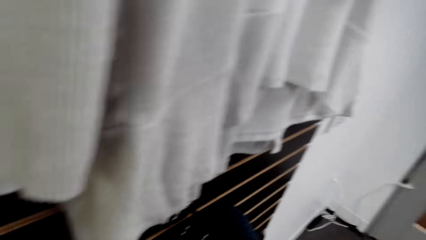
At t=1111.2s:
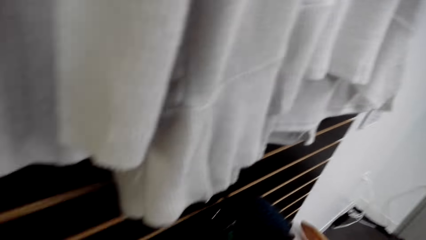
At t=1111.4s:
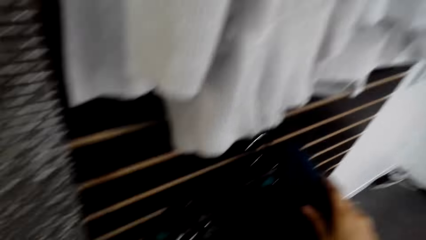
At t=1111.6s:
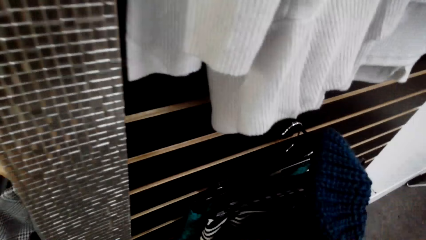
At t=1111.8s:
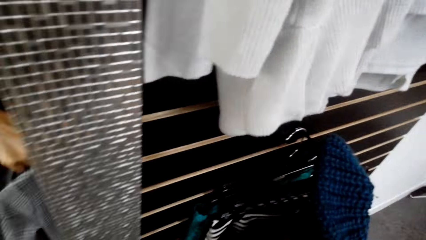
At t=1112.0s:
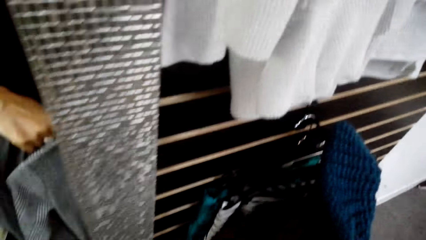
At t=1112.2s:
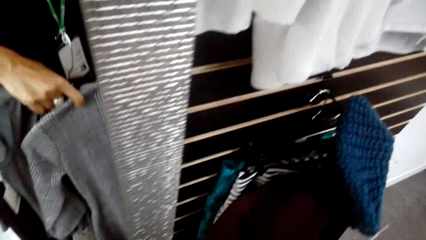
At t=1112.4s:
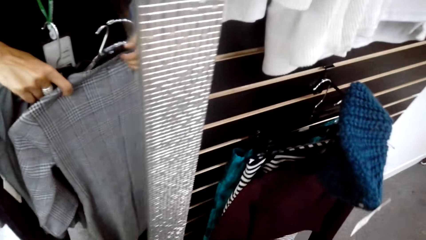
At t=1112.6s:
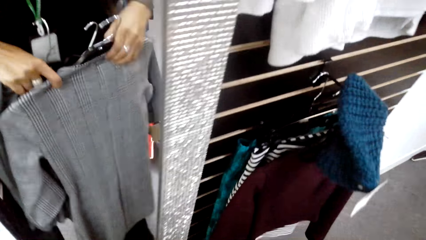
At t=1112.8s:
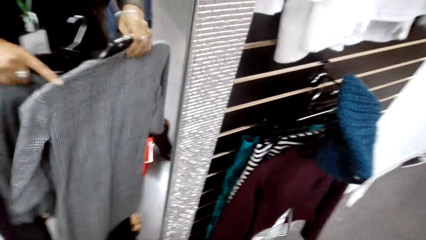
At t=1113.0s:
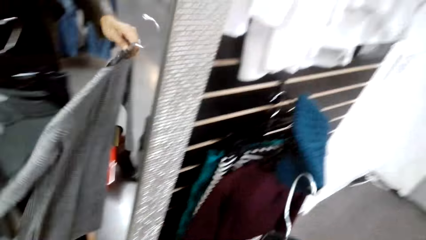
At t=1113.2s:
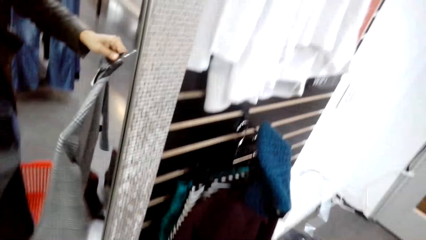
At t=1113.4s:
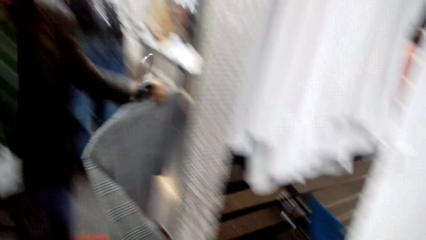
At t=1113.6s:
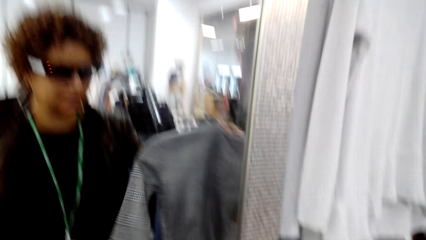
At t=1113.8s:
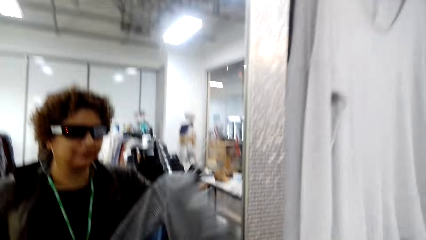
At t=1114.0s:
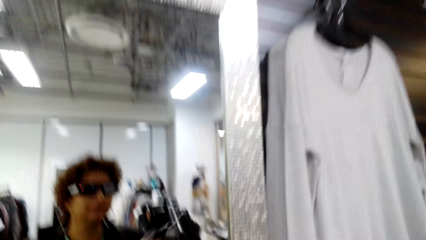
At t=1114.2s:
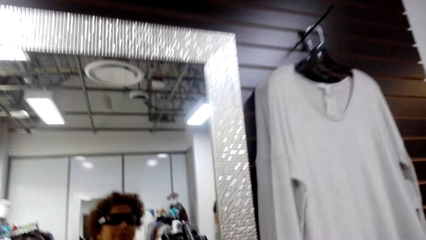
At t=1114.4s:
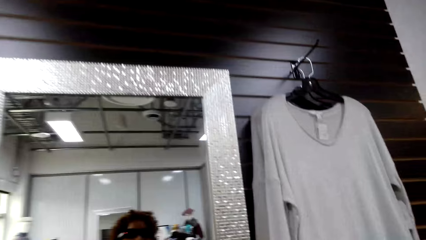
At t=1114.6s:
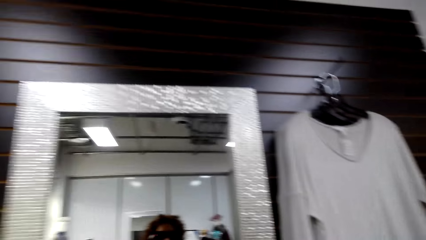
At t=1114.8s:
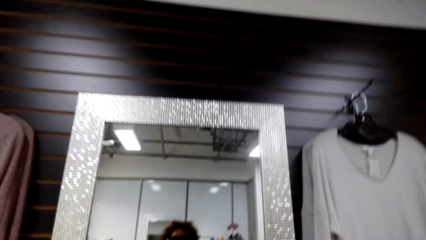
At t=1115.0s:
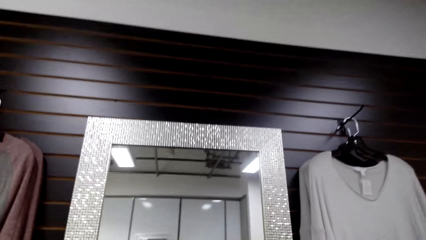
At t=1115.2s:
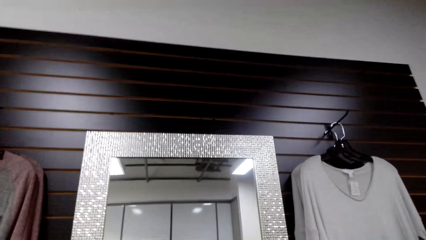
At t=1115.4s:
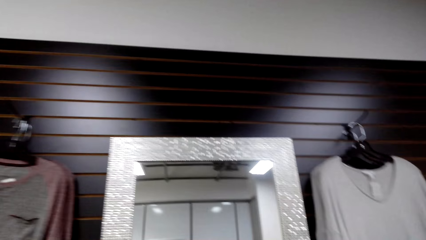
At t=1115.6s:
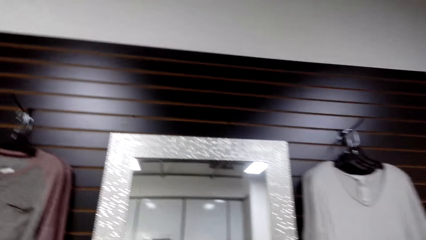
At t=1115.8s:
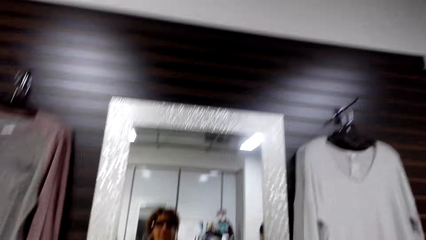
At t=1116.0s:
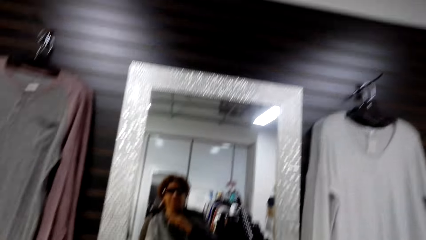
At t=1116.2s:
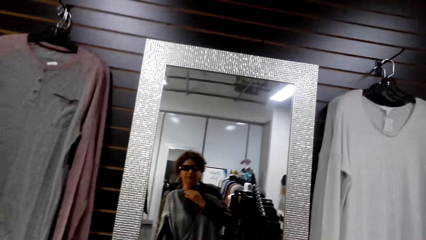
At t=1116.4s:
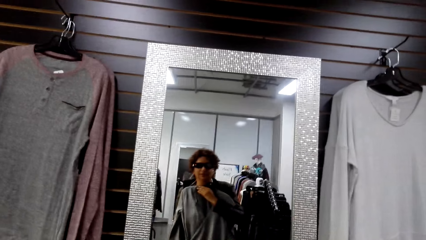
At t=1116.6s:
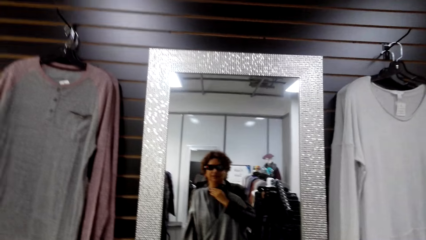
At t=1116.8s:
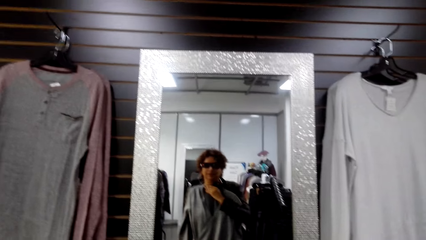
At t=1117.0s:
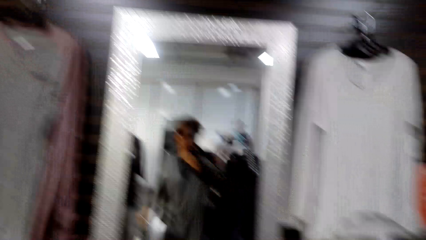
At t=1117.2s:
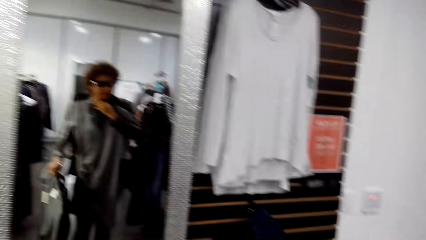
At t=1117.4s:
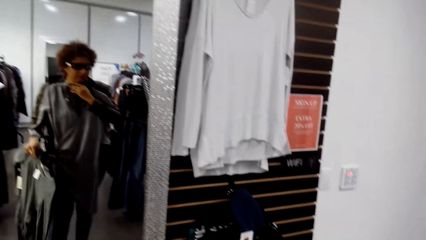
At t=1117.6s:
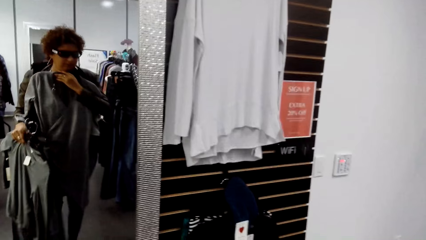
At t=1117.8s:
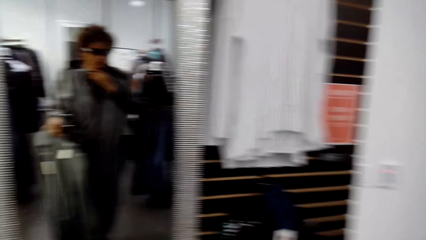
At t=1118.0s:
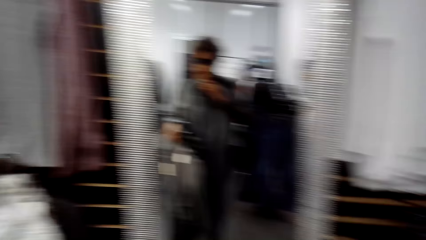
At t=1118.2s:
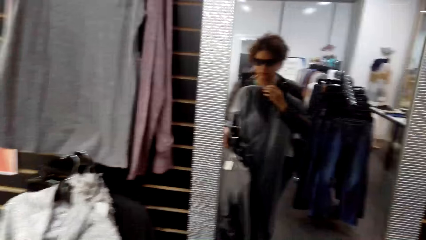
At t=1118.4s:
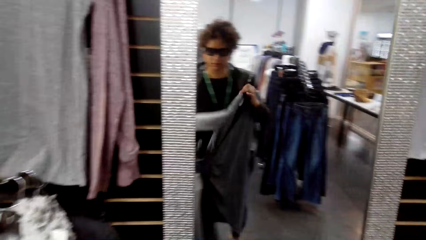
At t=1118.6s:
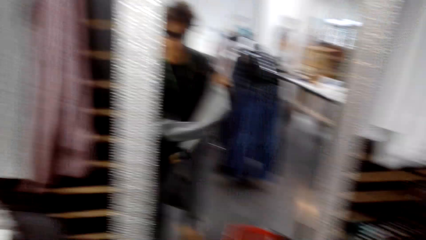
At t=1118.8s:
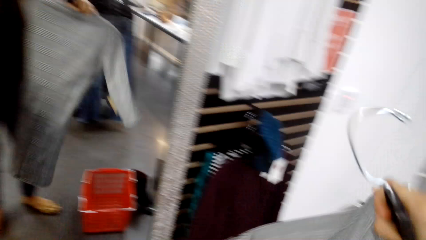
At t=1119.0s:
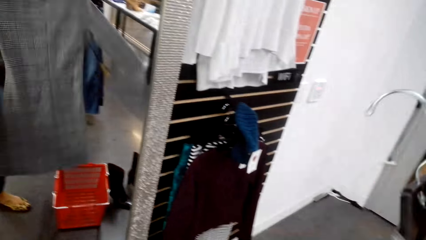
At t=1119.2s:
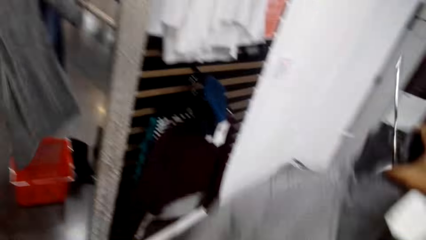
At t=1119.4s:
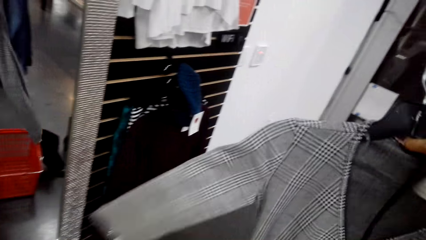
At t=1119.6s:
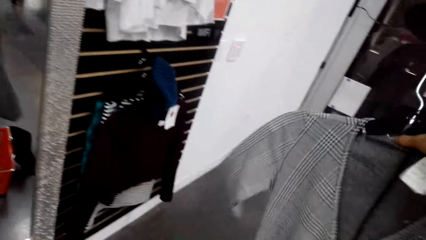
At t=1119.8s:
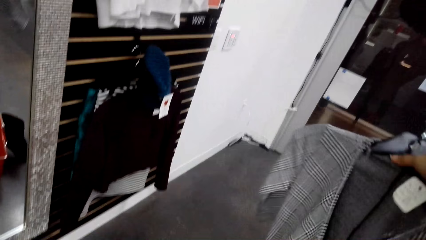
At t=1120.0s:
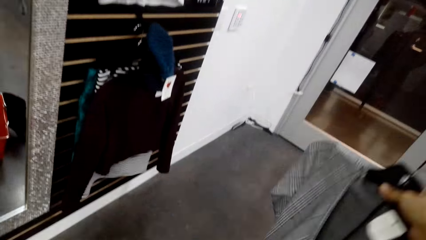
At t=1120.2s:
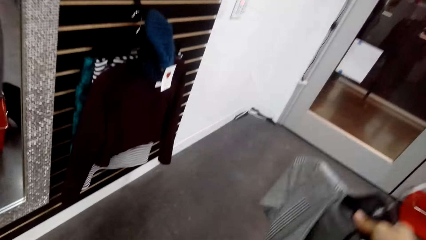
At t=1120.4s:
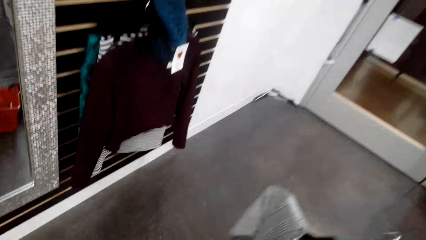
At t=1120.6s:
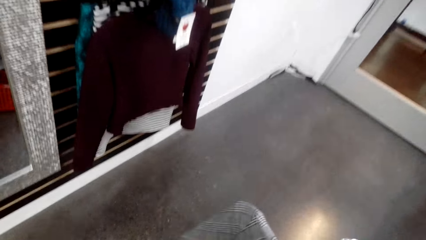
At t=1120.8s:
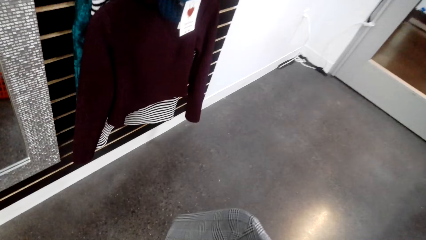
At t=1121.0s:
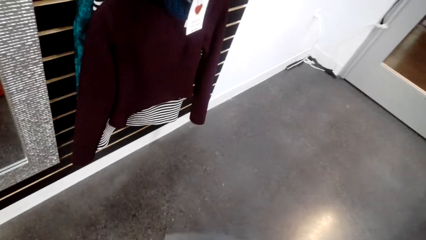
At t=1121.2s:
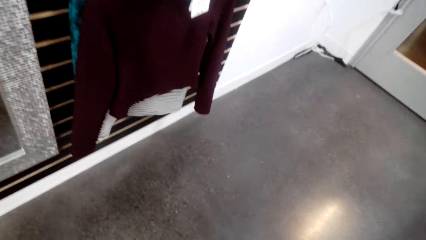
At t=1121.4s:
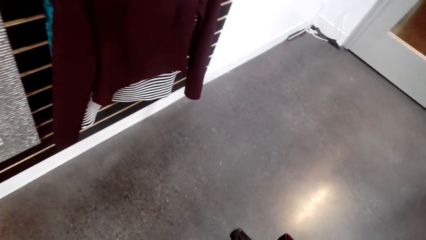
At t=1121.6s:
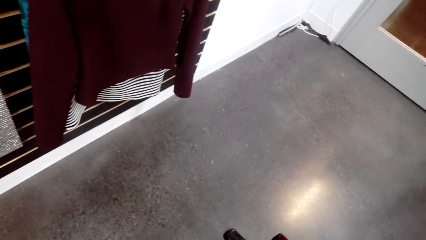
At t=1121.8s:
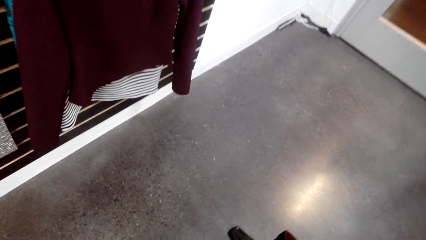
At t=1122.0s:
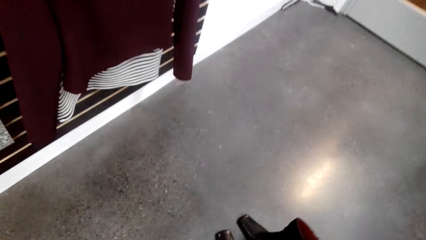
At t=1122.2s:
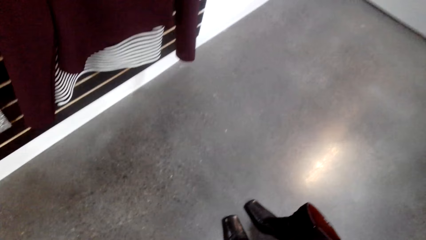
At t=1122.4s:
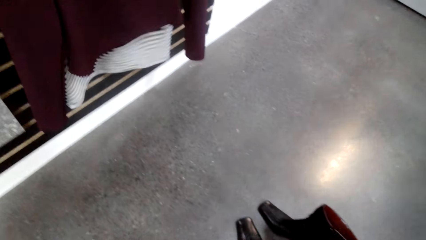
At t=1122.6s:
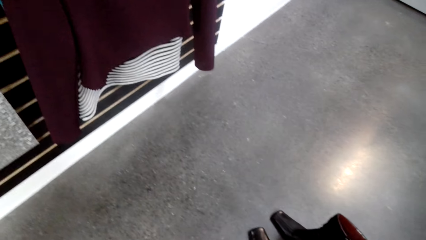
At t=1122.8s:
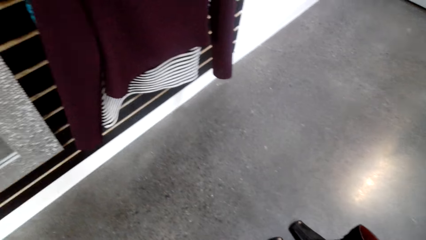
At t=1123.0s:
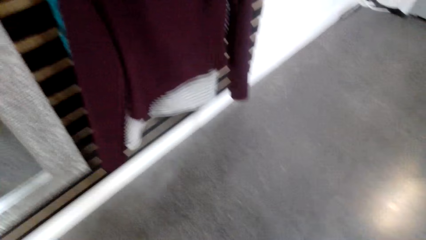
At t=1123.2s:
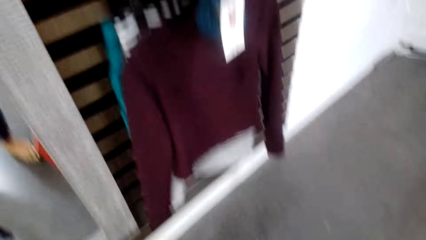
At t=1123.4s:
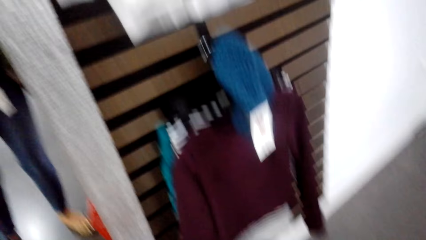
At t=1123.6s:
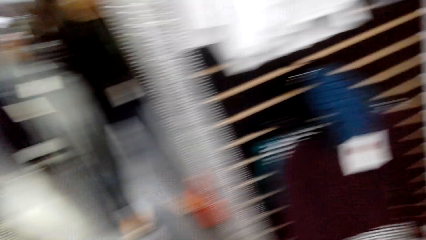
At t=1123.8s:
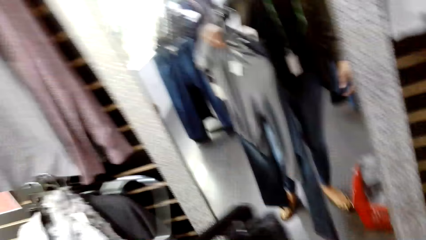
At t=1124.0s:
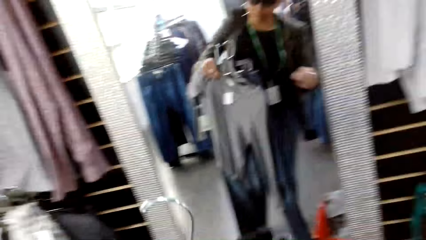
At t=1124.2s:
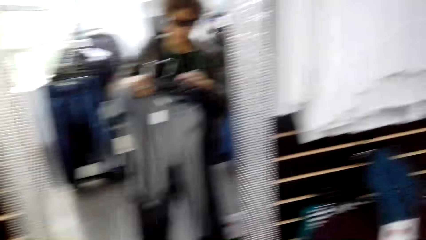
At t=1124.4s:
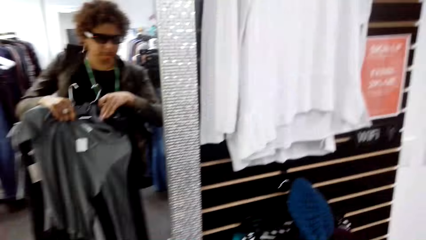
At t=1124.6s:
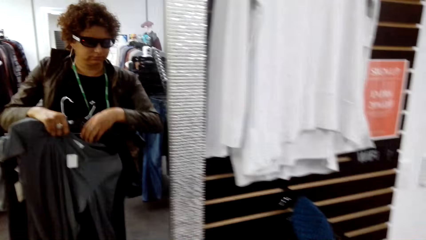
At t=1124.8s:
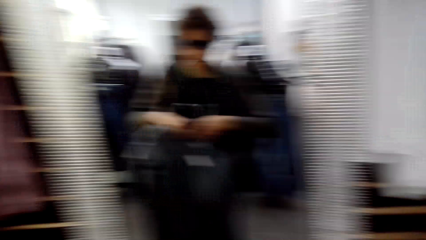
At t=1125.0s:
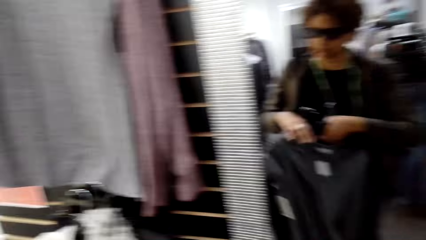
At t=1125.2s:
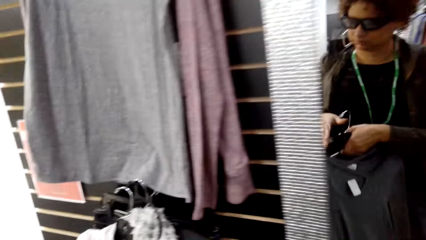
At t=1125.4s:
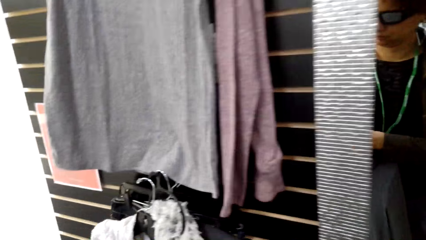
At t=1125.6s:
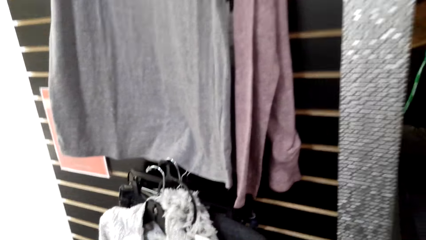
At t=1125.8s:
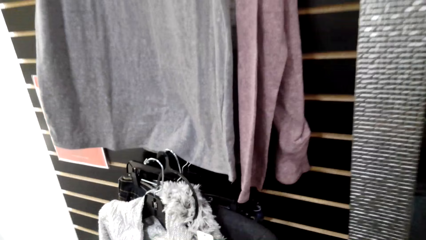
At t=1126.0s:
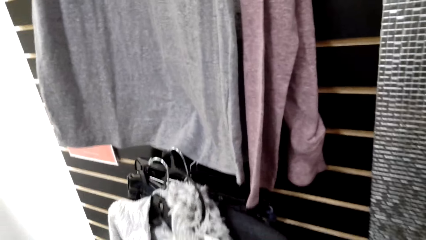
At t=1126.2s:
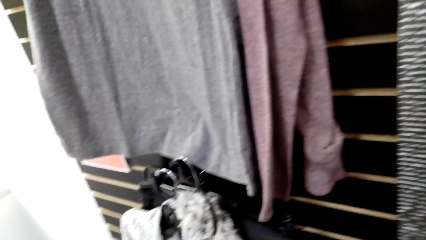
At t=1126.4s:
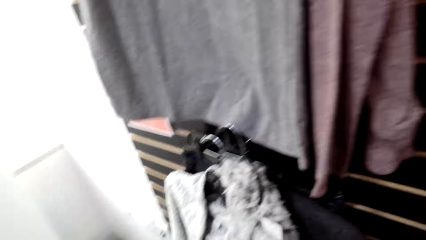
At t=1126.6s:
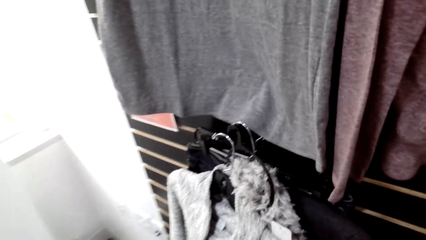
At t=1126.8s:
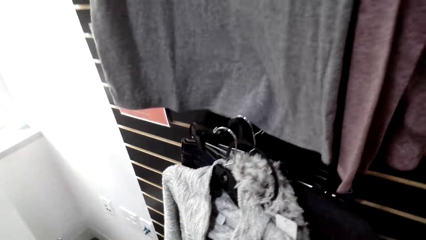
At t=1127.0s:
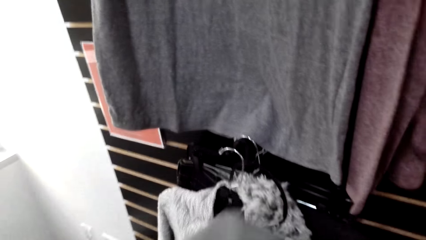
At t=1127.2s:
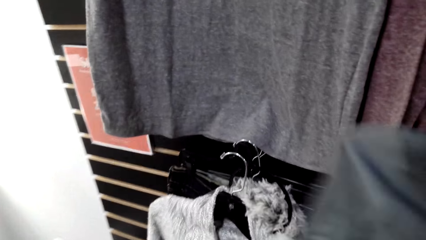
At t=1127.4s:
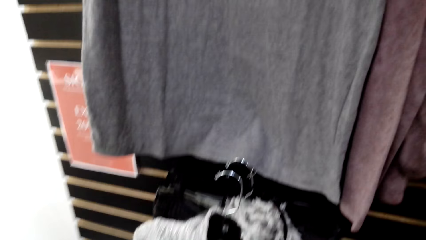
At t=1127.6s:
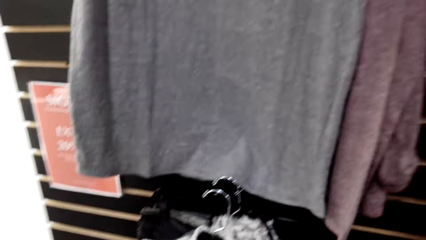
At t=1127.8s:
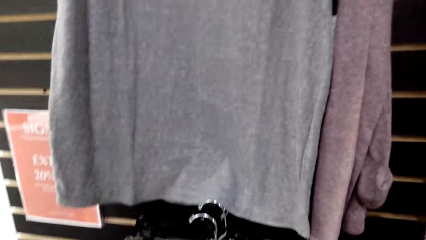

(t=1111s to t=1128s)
The camera wearer looks at the other cloth in her hand on the mirror. She looks at the clothes in the mirror.
